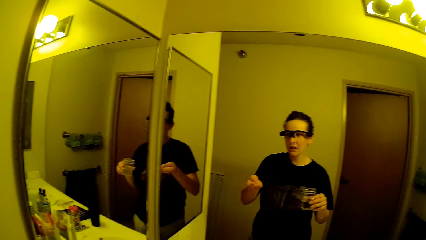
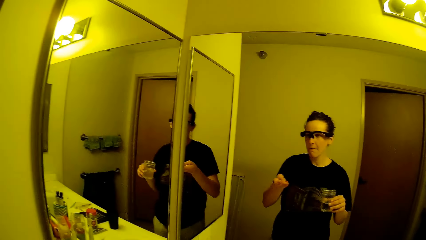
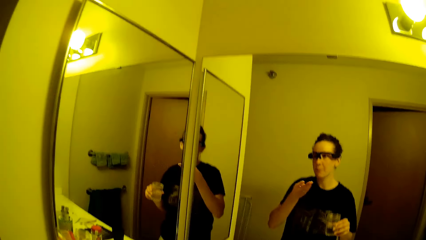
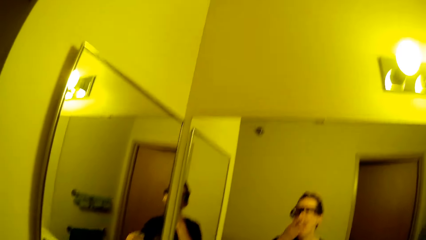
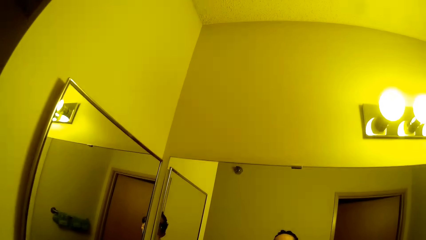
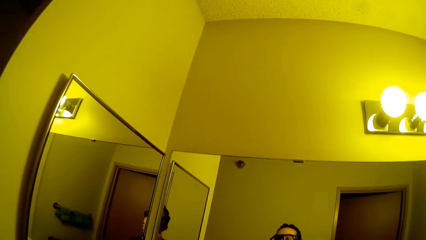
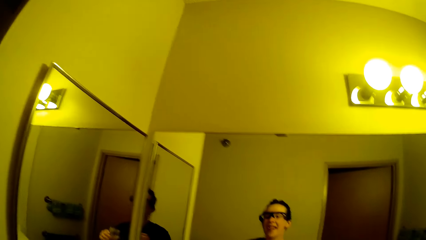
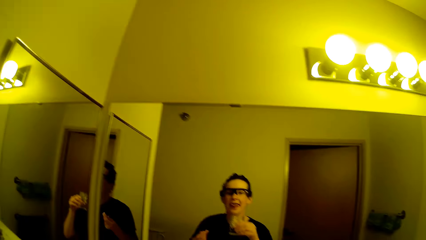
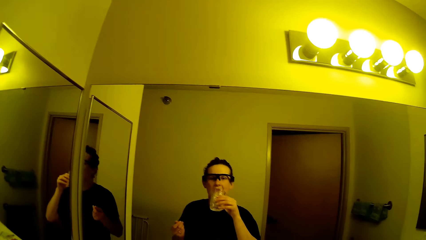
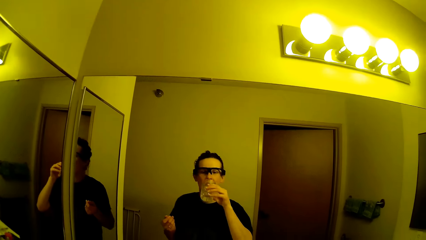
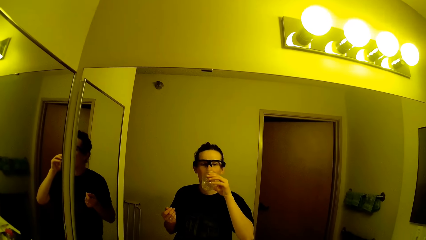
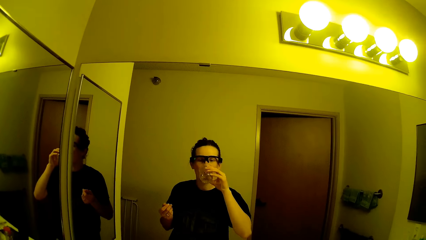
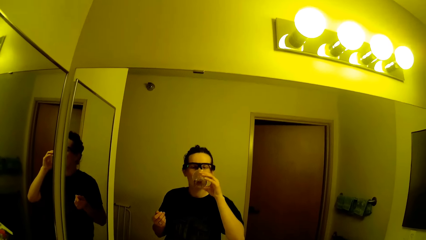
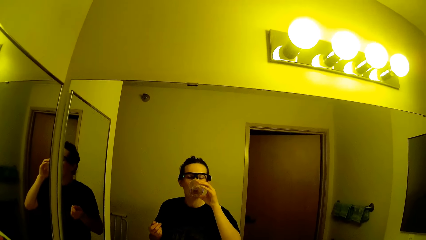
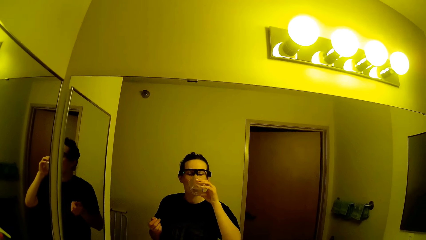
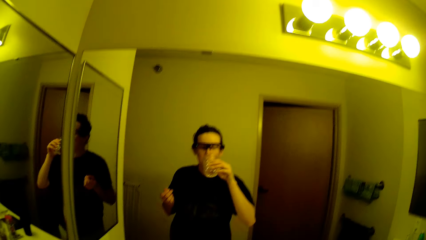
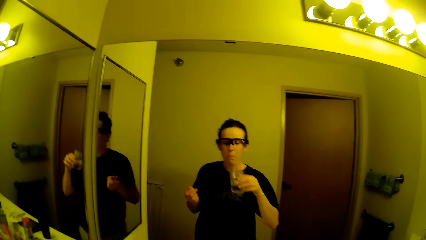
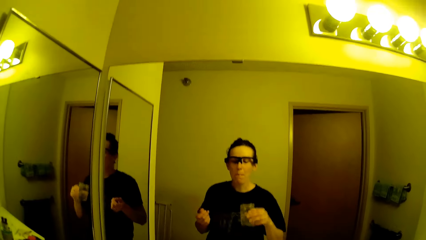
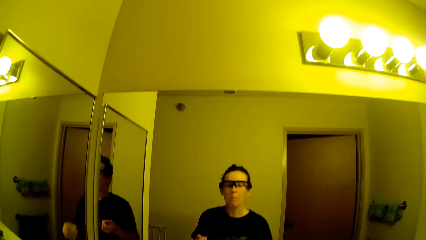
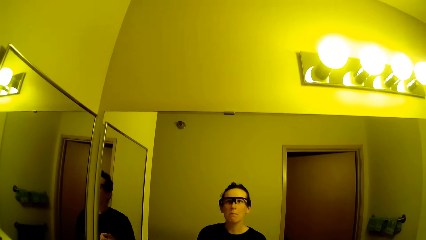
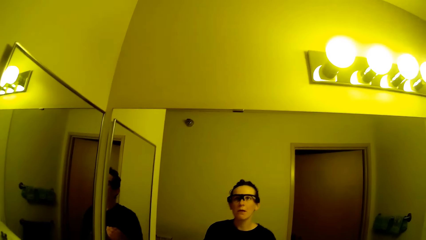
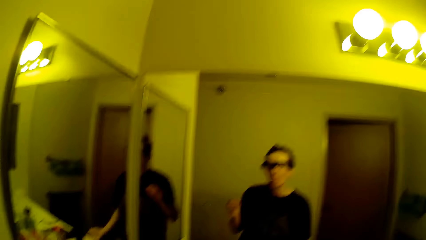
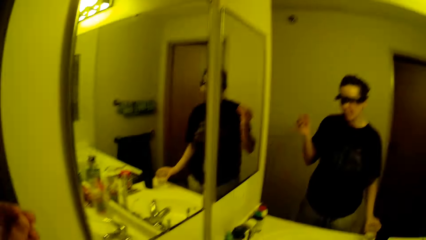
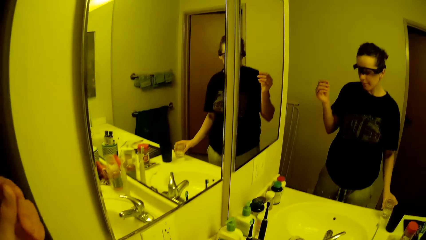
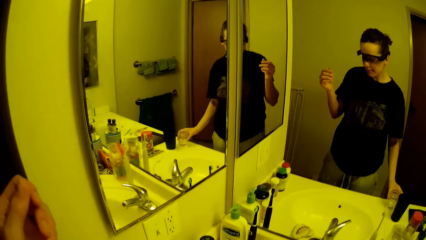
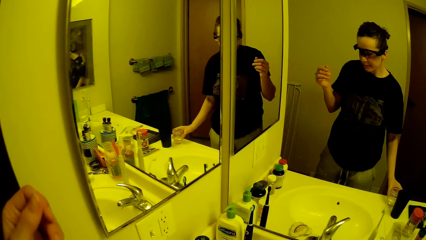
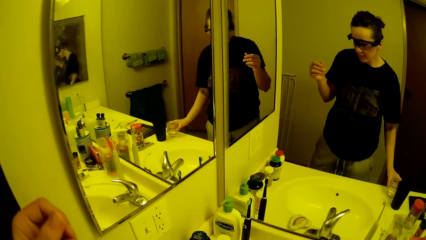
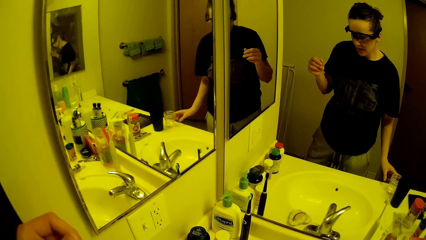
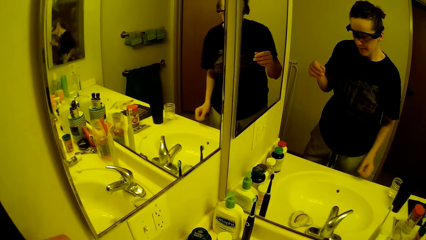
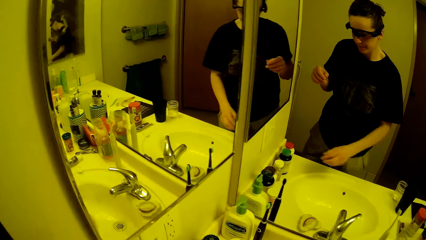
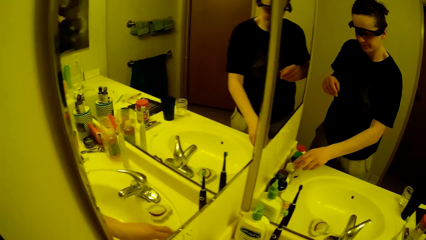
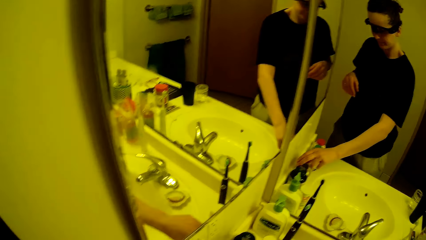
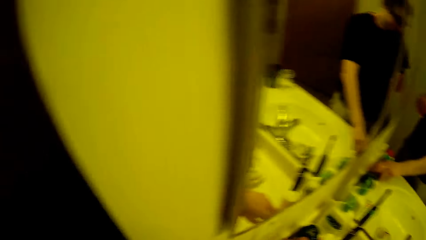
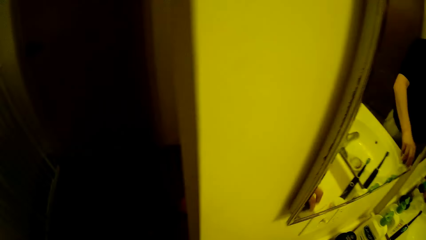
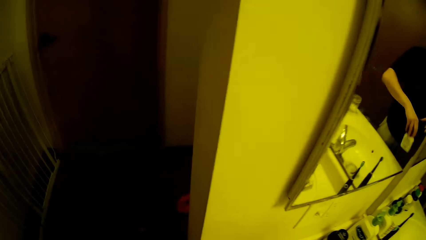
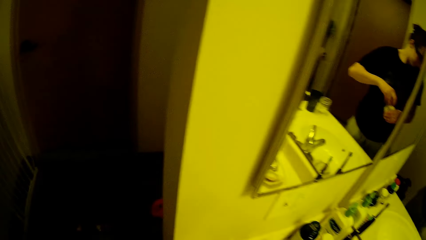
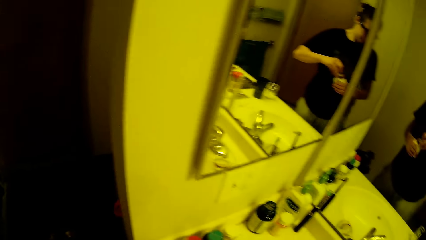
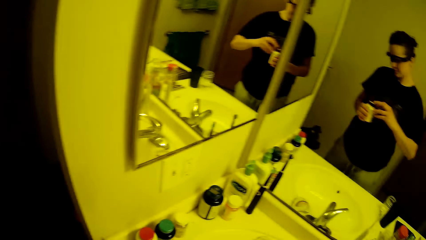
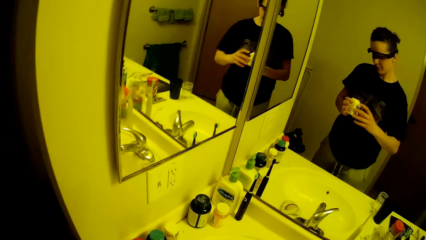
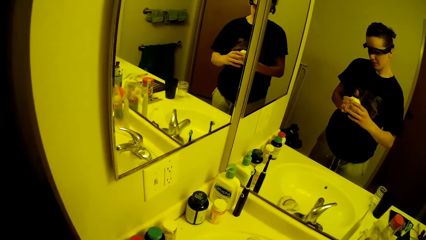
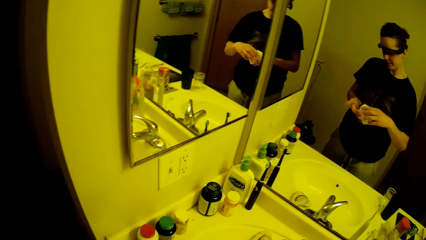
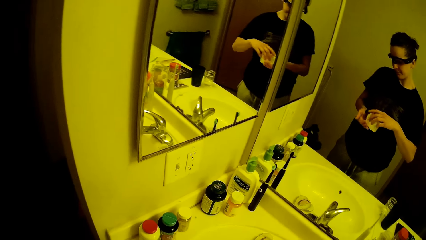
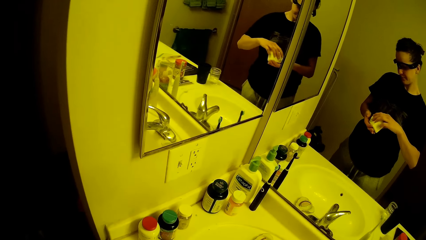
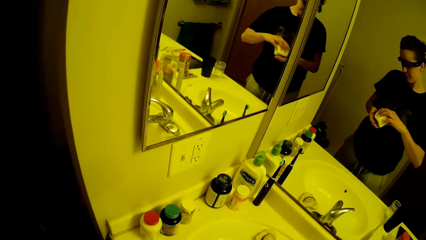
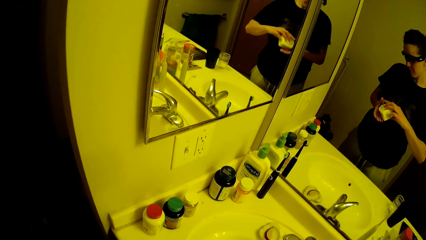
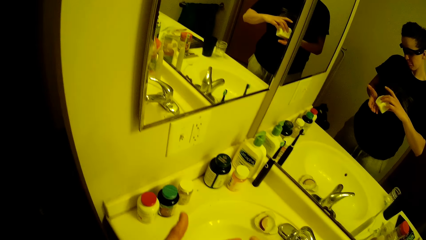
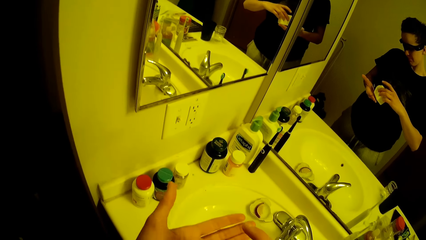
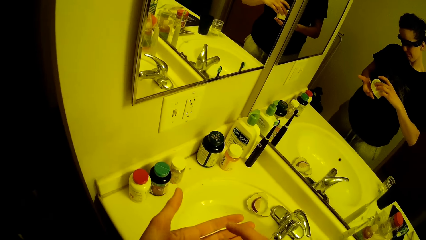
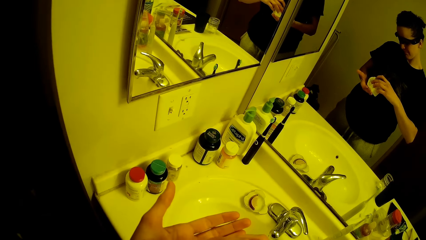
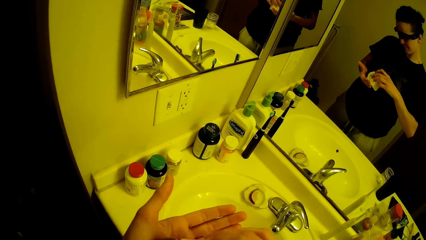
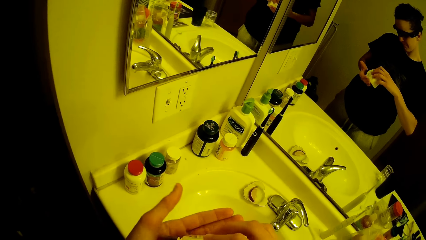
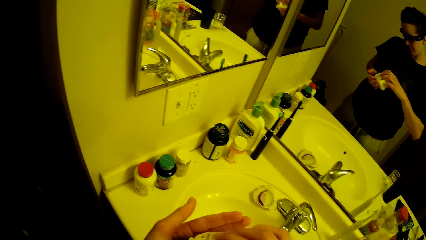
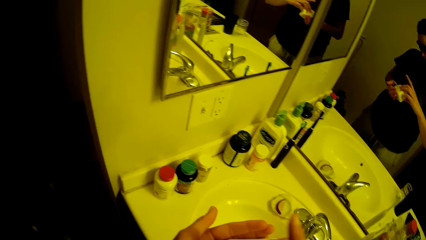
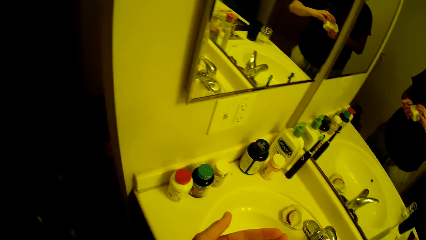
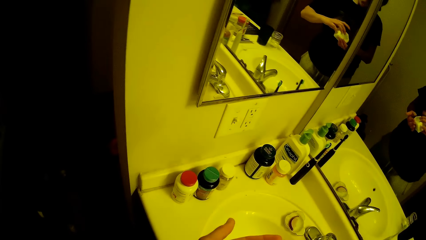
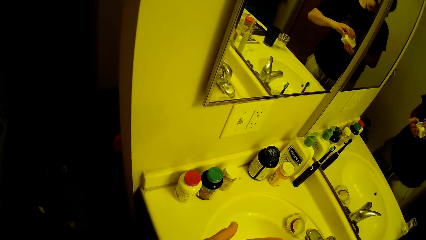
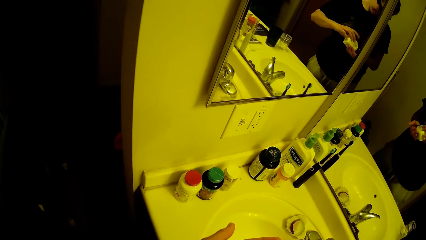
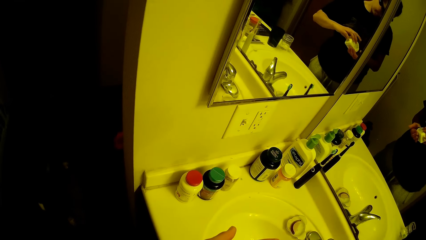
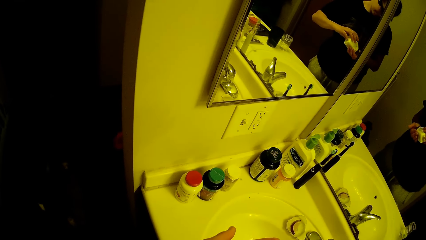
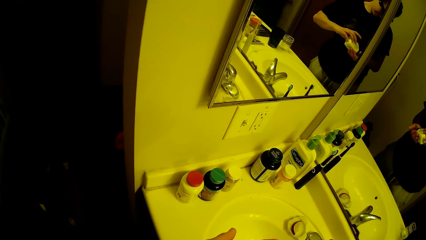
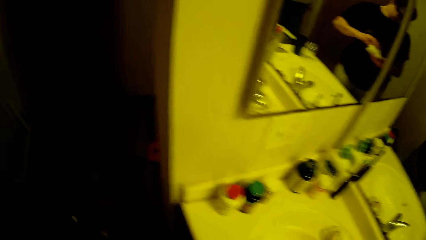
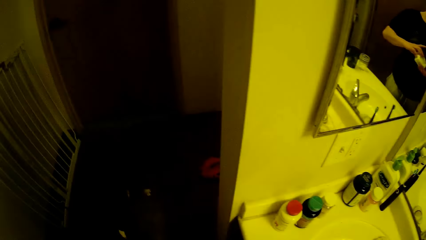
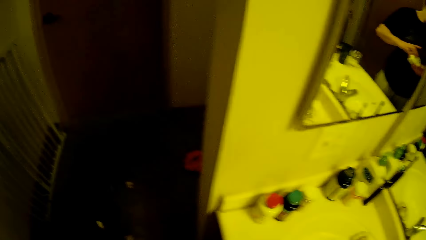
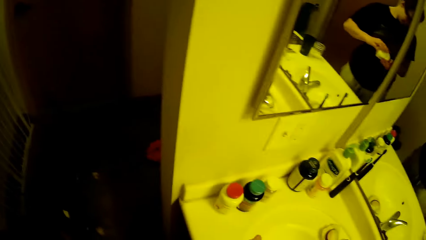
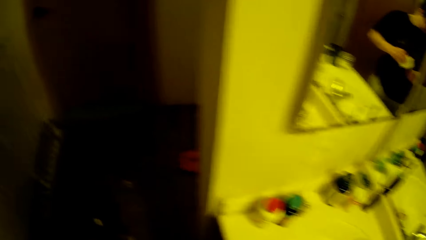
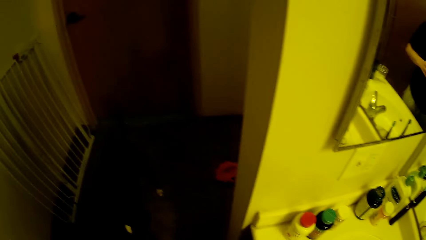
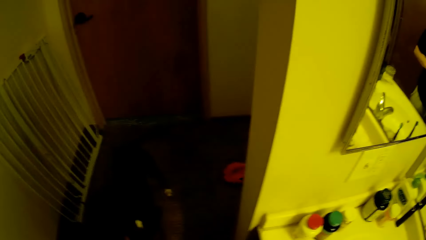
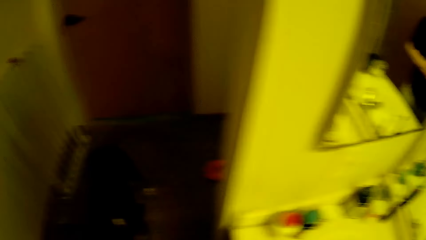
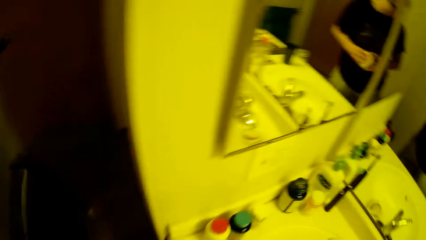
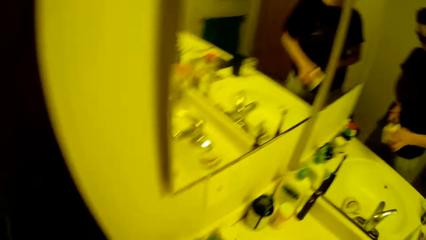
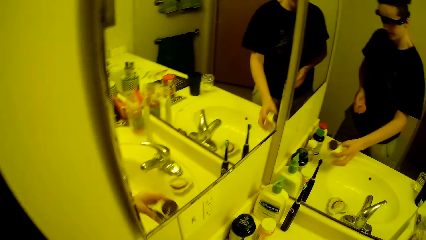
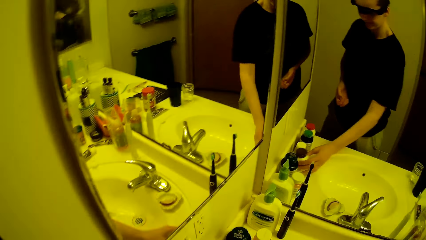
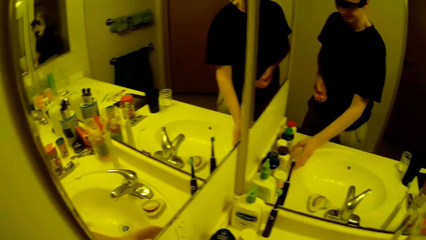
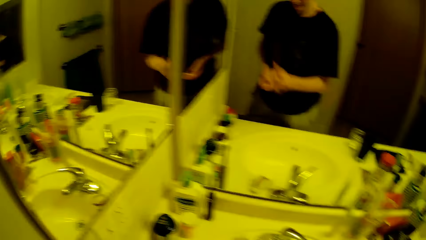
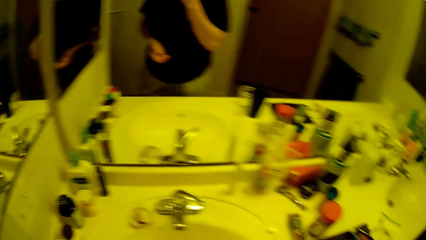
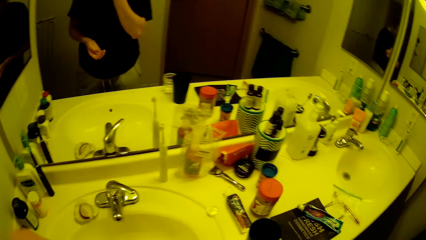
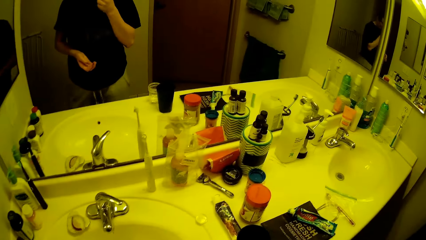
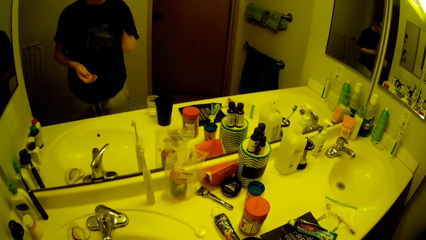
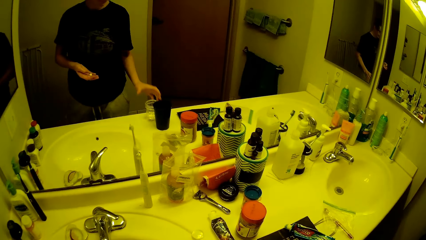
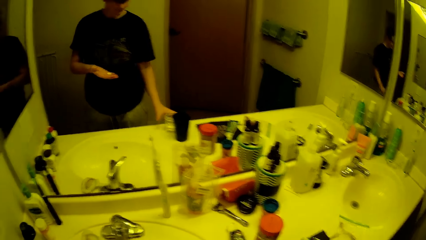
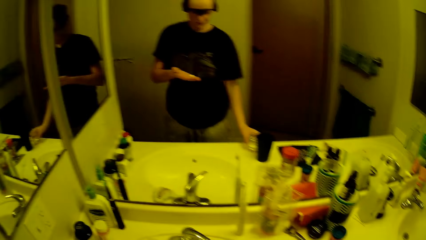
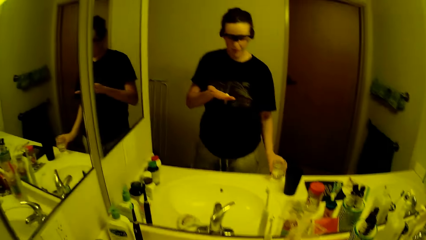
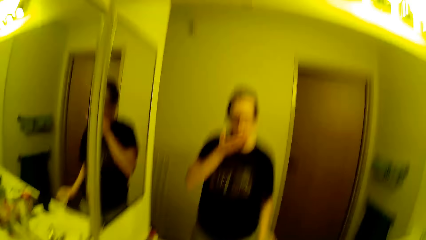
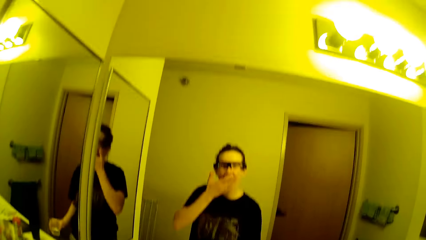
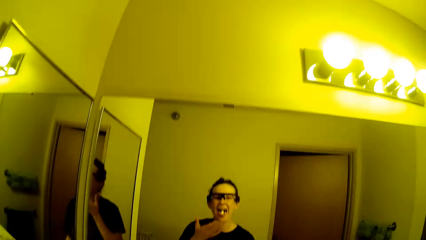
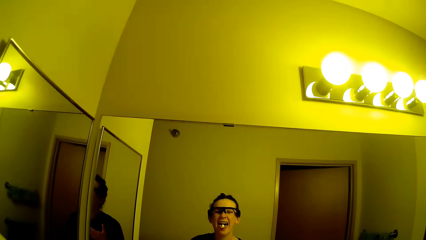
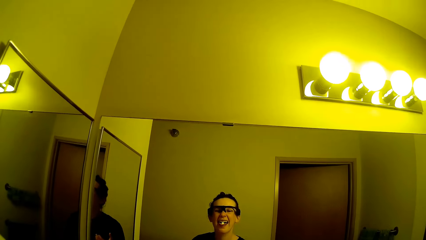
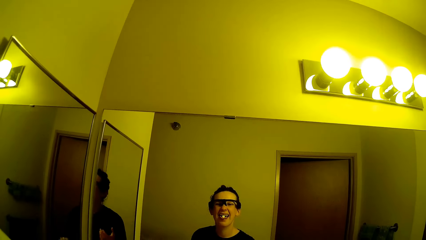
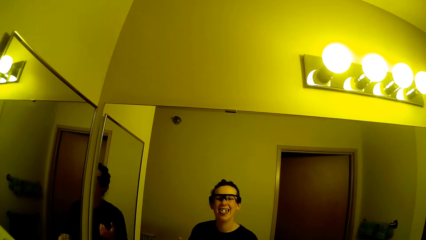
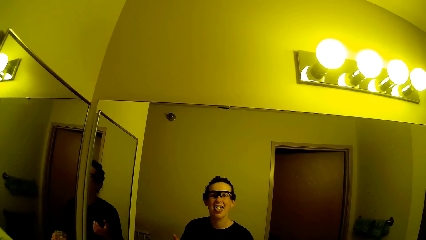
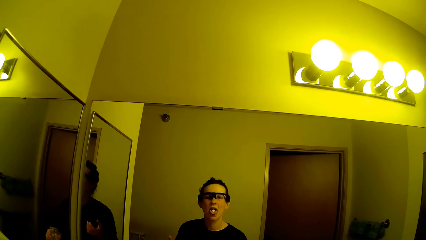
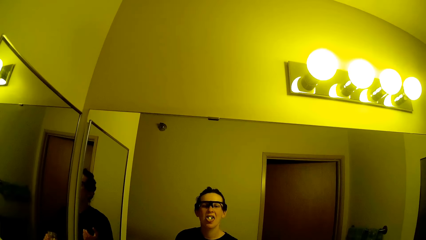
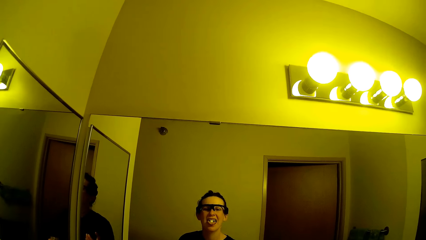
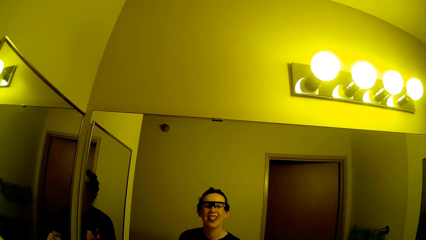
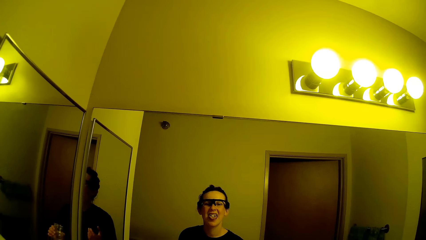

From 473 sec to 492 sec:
The camera wearer raises their left hand to their face. They lift up the glass. They drink from the cup in their right hand. They swallow the tablet. They drop the cup in their right hand on the slab. They pick up another container or medicine bottle from the slab with their right hand. They open the bottle. They pour the content of the container in their left hand. They tilt the bottle. They tap the bottle. They take out tablets. They drop the container on the slab with their right hand. They rub their nose. They raise the cup on the slab to their face with their right hand. They raise their left hand to their face. They put the tablet in their mouth.
